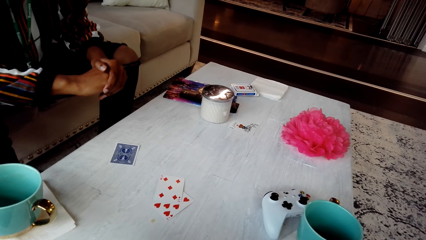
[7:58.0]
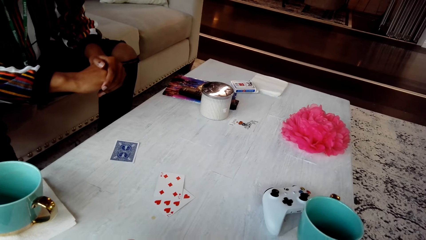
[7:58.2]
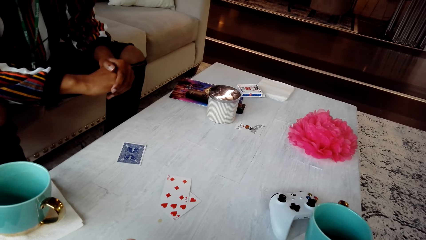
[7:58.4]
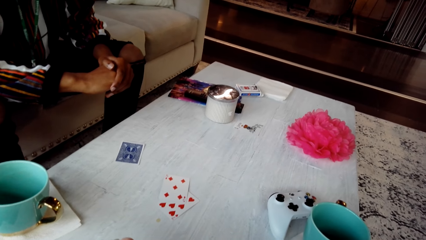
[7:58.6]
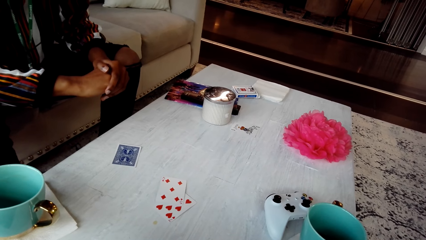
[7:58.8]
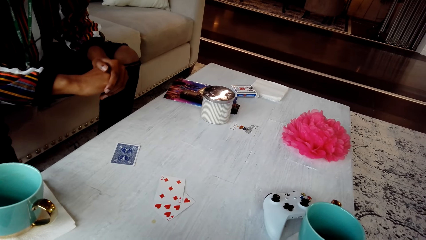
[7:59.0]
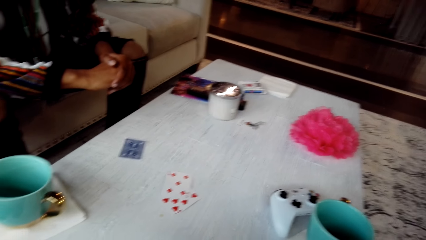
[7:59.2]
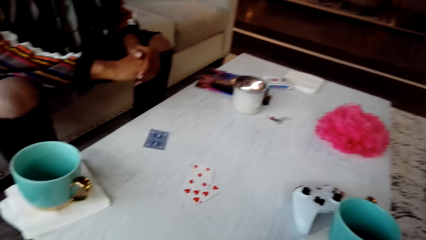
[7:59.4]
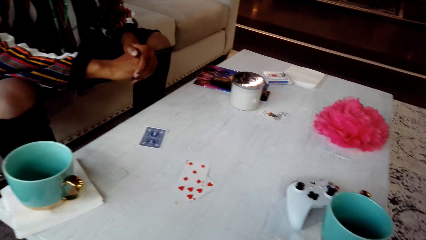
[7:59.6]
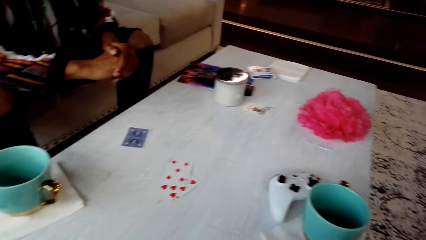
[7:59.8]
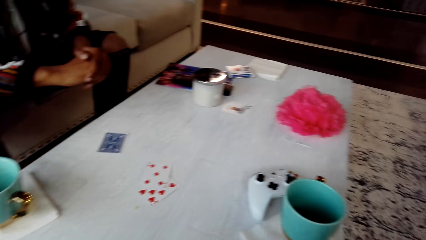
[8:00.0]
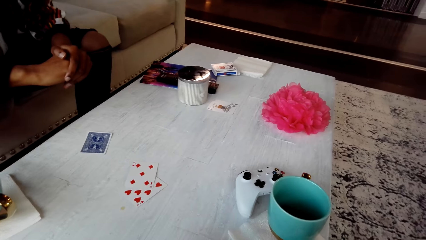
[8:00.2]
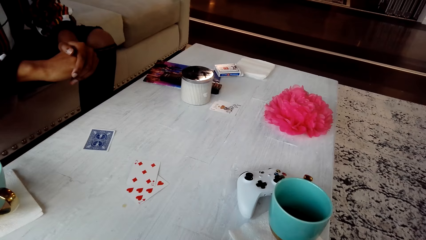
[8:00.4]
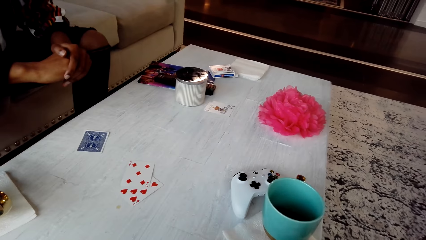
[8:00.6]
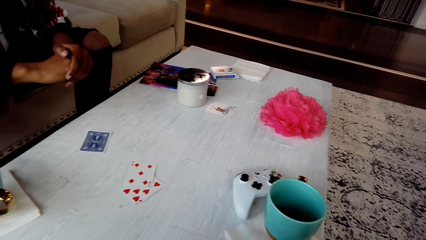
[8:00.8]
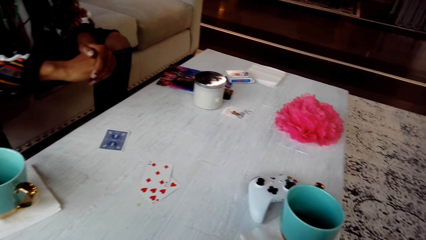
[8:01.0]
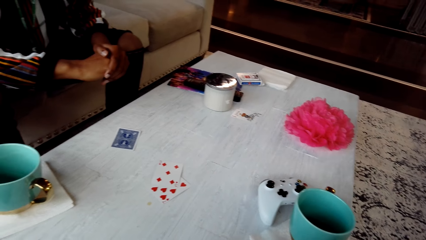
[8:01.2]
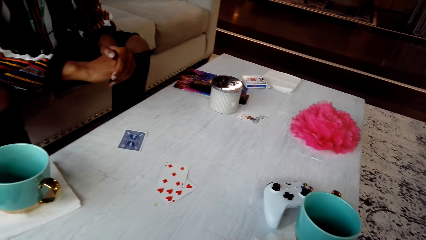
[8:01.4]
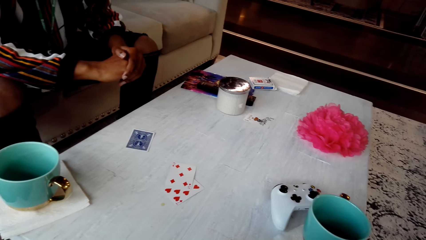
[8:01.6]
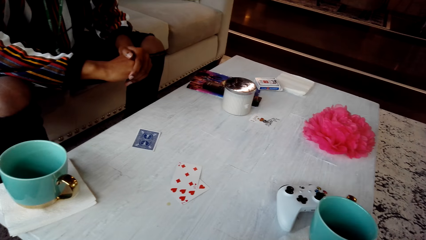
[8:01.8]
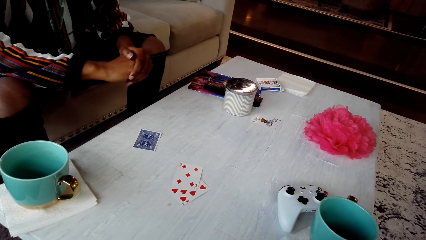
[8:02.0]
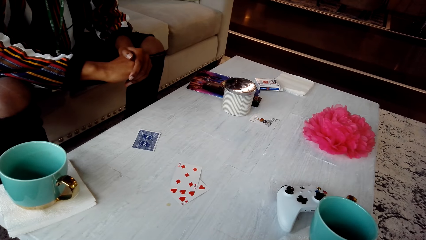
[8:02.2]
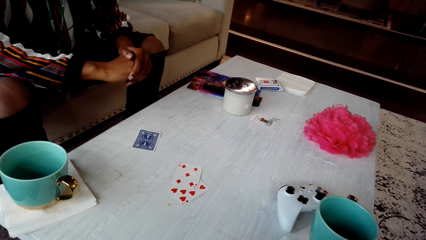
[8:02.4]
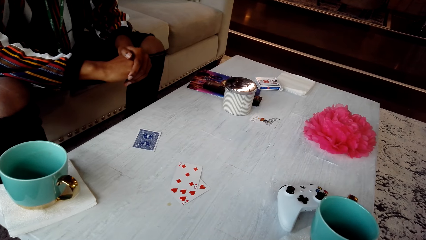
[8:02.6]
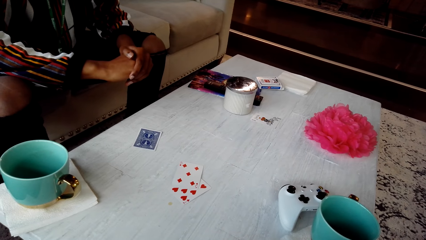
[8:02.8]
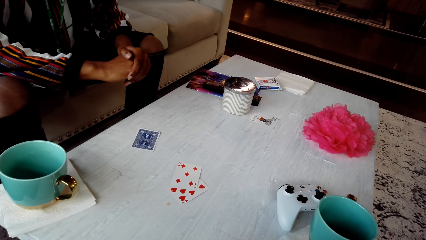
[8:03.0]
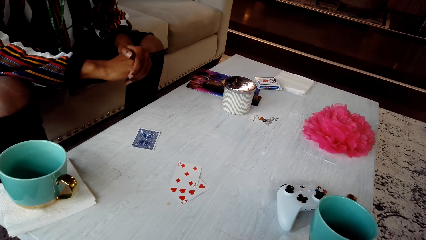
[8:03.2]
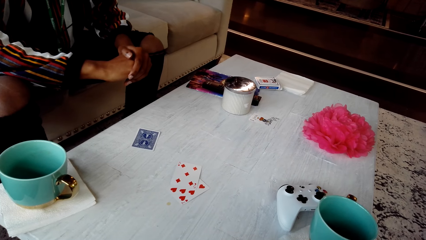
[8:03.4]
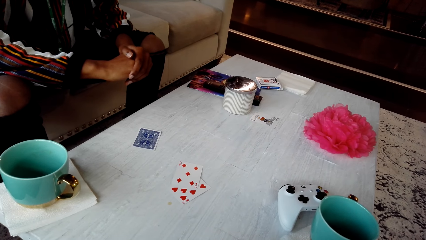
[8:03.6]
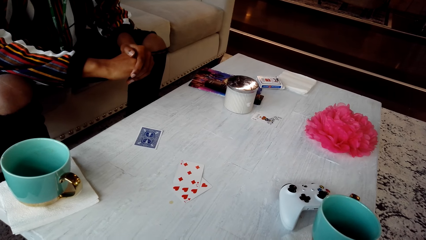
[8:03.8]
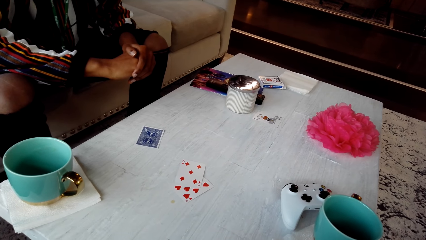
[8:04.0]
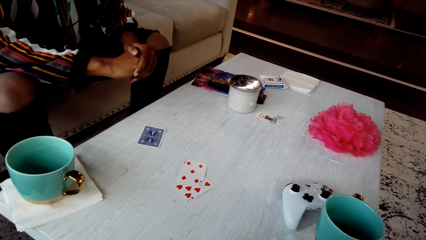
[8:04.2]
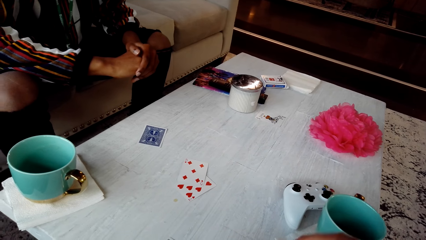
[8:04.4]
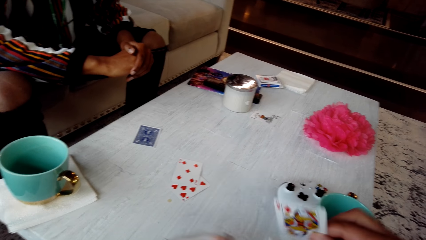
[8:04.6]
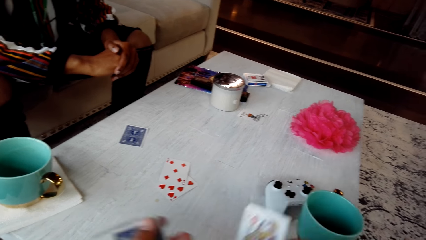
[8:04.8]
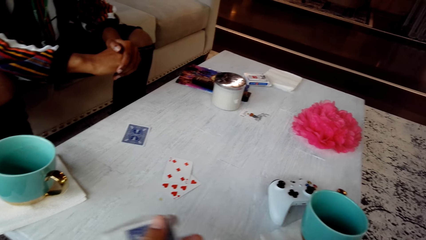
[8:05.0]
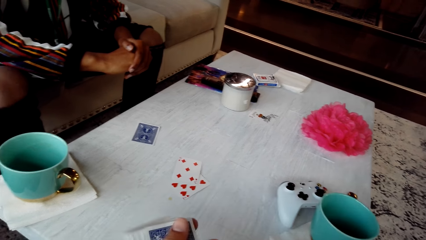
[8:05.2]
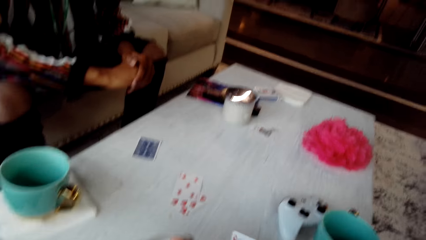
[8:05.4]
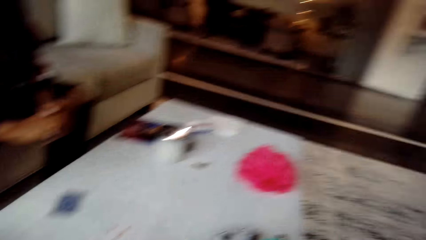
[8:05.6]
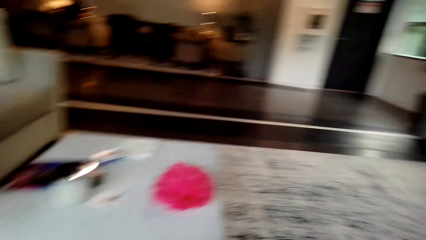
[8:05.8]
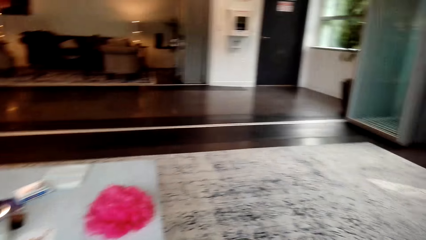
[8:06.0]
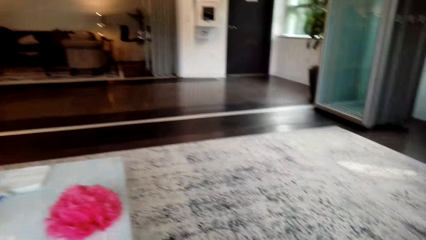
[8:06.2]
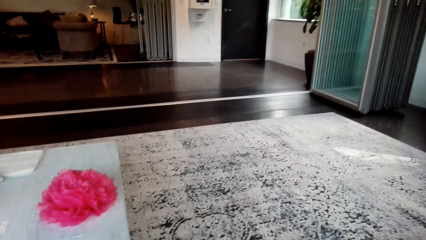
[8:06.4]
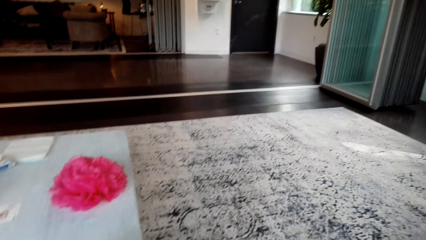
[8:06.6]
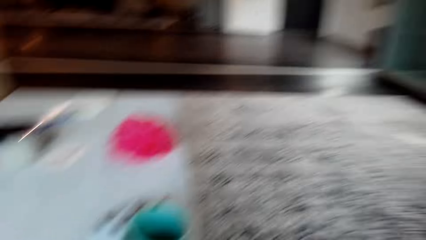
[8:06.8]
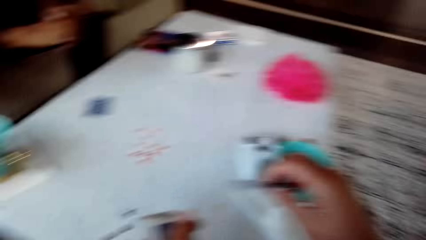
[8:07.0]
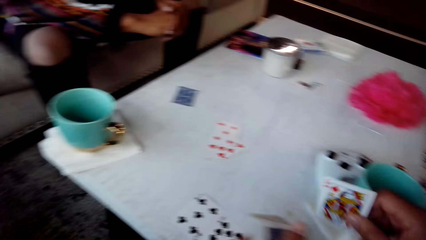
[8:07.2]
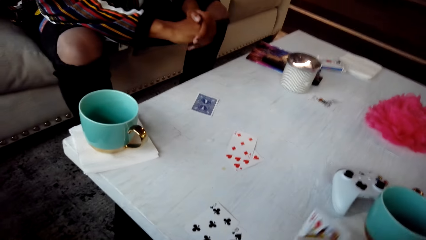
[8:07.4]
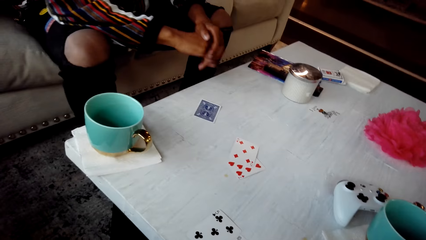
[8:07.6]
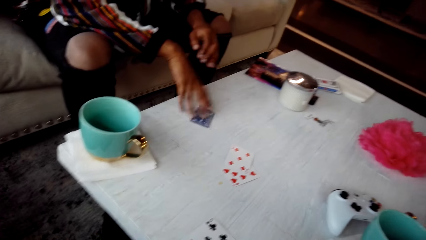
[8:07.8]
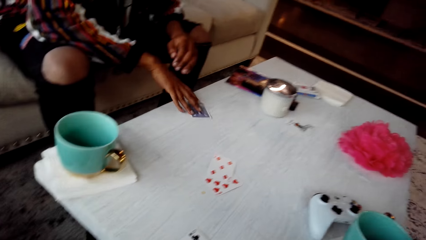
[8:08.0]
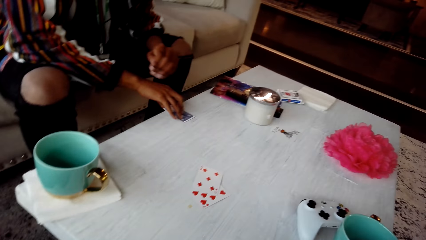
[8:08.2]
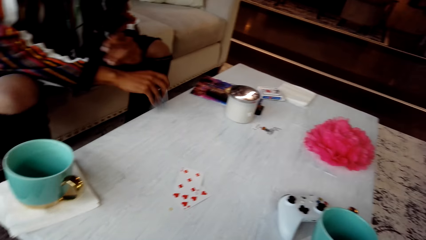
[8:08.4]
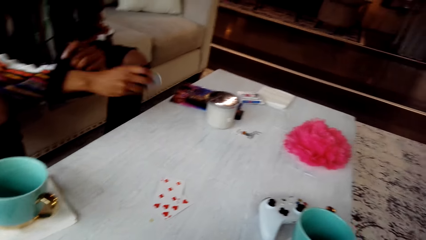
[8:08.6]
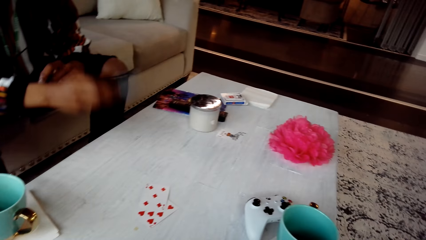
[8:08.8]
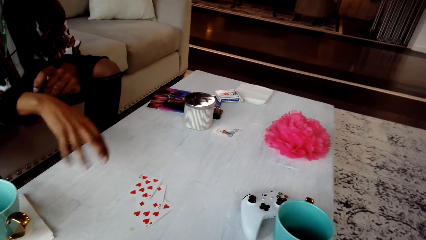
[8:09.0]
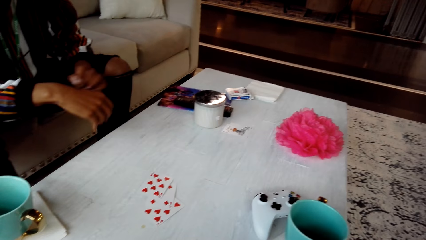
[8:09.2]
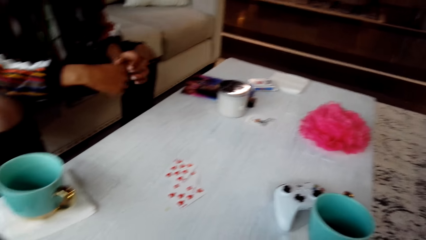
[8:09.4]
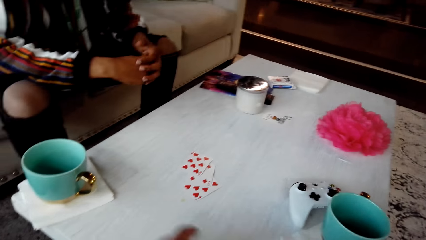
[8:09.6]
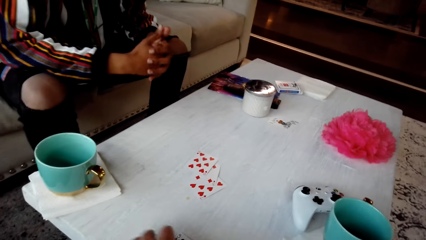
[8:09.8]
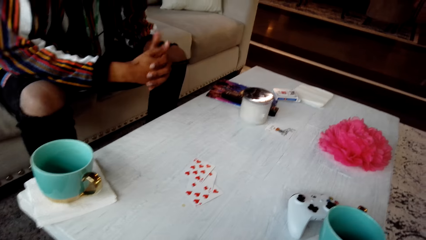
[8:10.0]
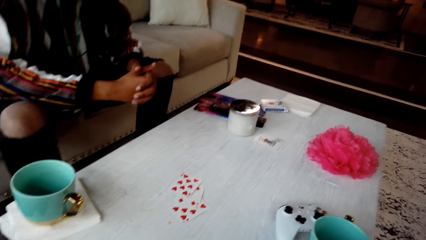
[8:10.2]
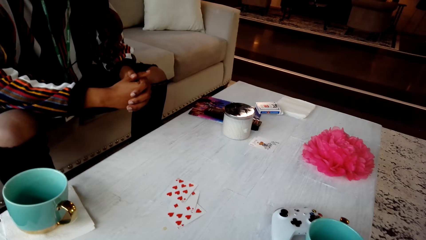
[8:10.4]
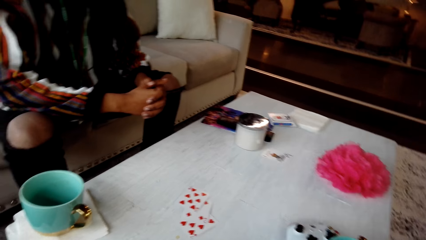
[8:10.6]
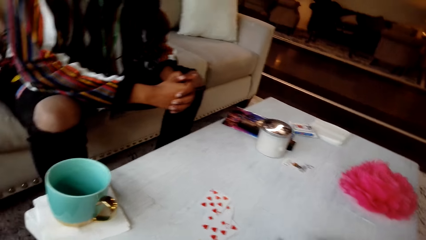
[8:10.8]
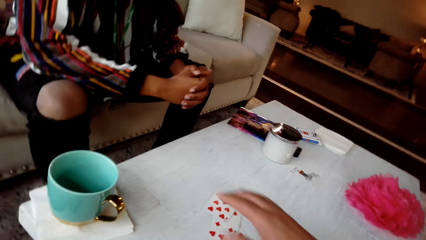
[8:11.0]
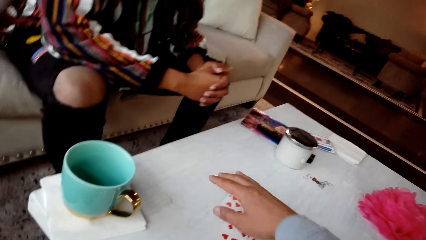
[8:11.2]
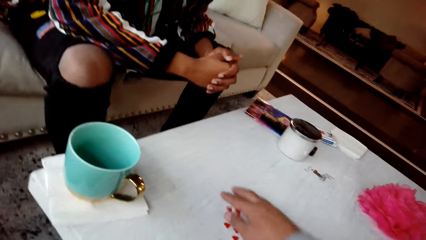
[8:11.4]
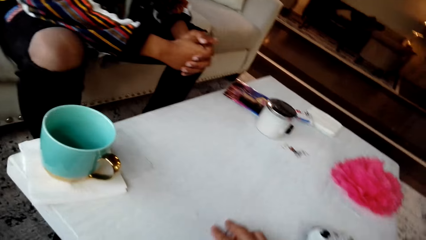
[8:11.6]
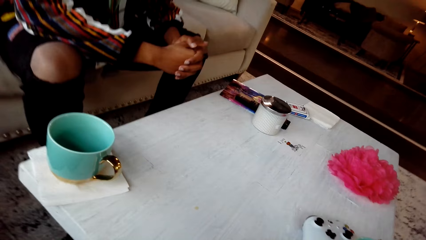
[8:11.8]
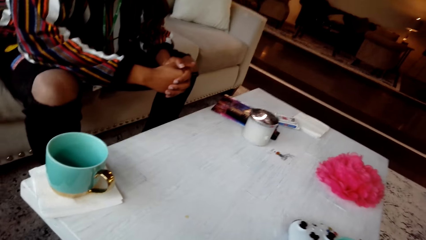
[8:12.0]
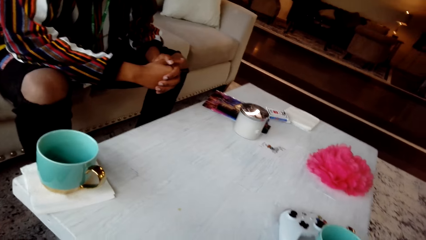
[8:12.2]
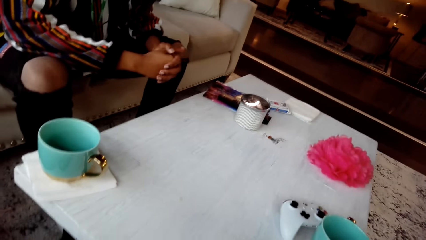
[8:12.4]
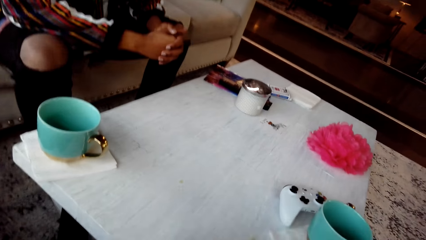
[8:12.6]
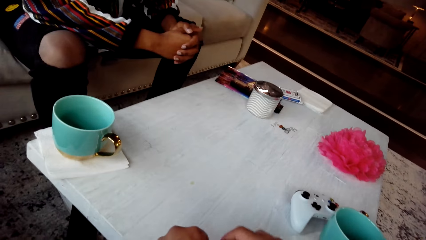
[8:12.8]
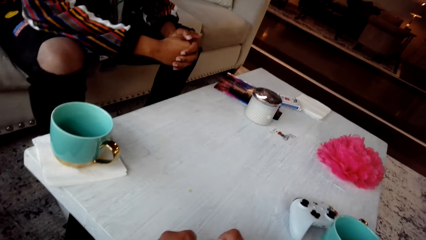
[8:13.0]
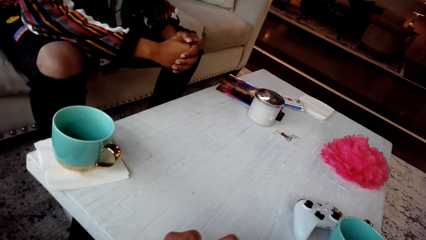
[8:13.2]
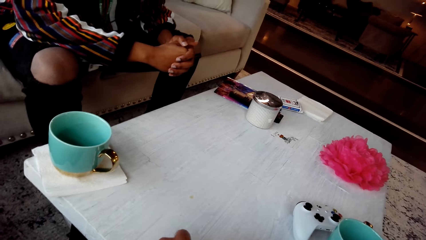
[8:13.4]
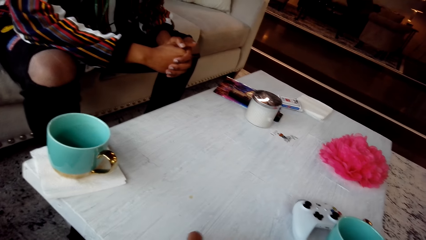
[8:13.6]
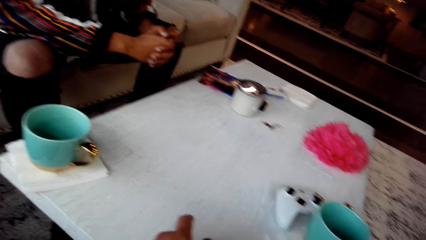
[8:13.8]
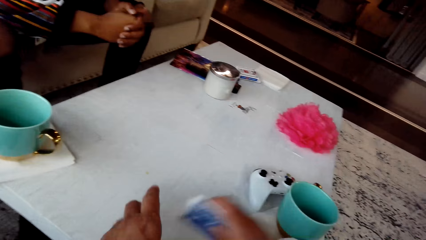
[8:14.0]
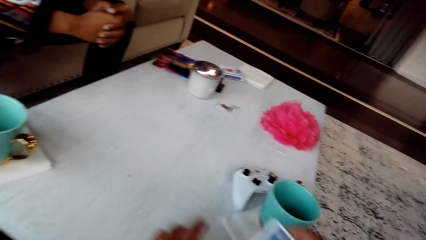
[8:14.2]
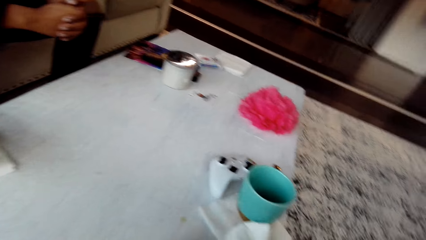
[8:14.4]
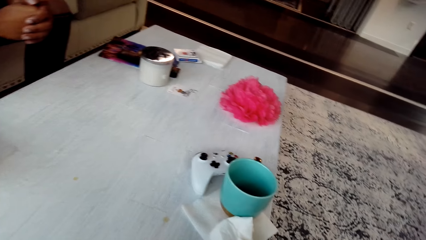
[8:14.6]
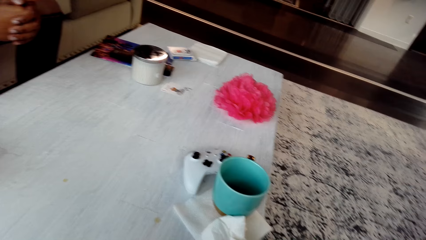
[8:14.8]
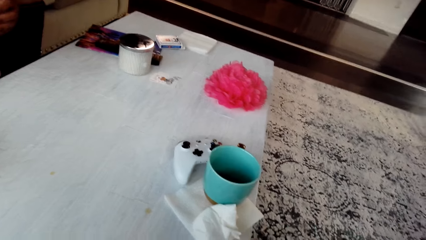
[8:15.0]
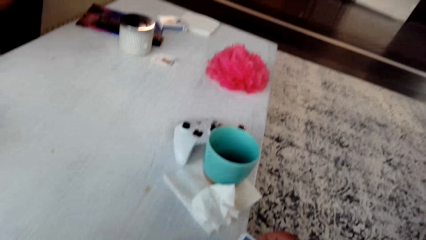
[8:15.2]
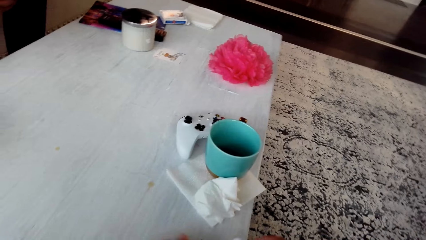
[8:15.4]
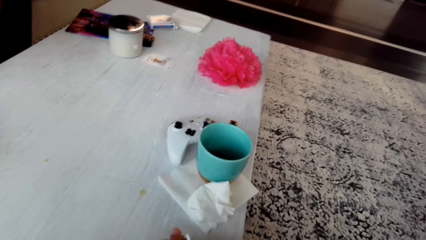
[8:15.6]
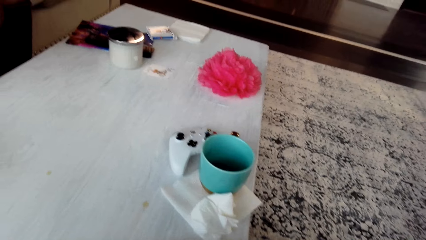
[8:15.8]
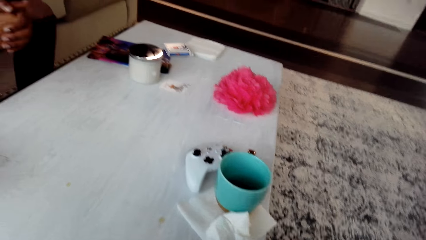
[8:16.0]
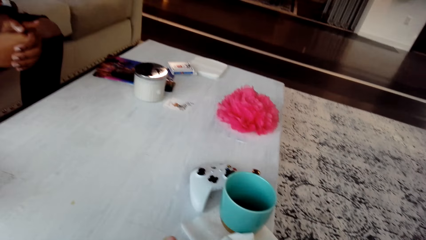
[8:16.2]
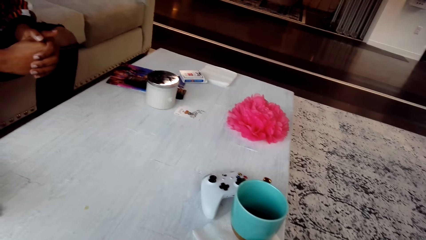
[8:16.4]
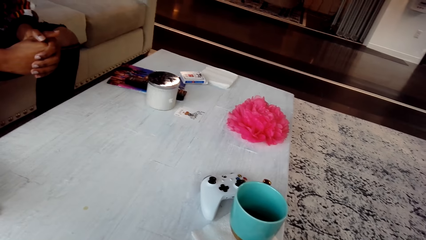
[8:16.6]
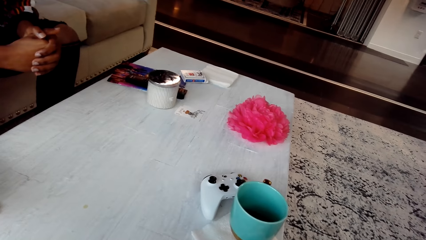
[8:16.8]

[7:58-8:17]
The man responds to the camera wearer. The camera wearer looks around the table. They look around the room. The man picks a card from the table and places a card on the table. The camera wearer picks the cards from the table. They converse with the man. They shuffle the cards. They look around the table.
